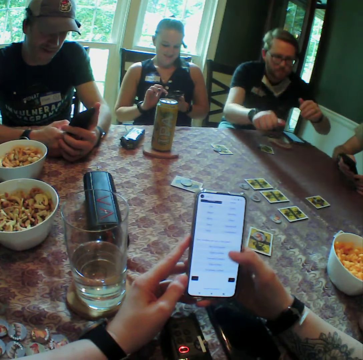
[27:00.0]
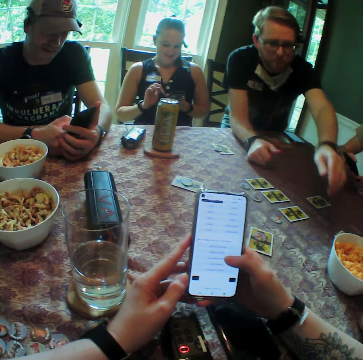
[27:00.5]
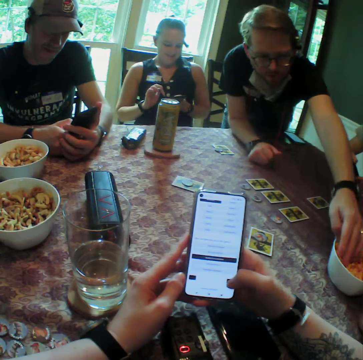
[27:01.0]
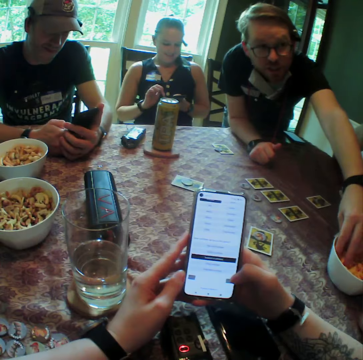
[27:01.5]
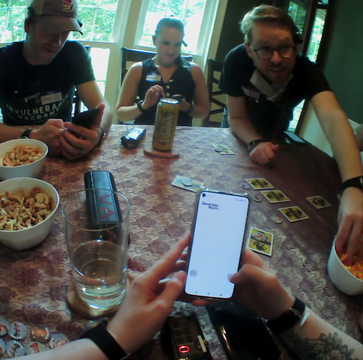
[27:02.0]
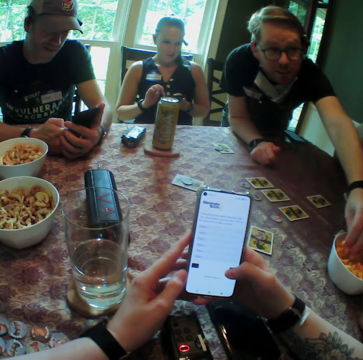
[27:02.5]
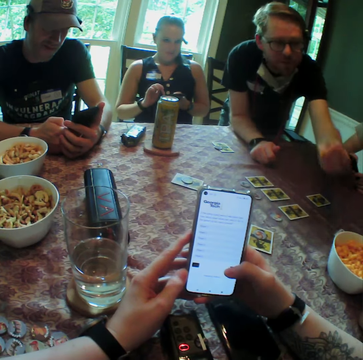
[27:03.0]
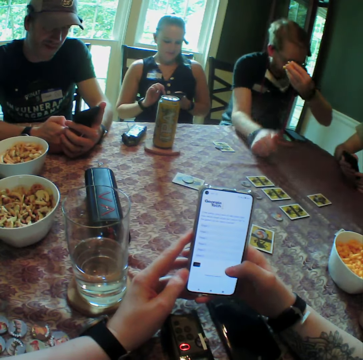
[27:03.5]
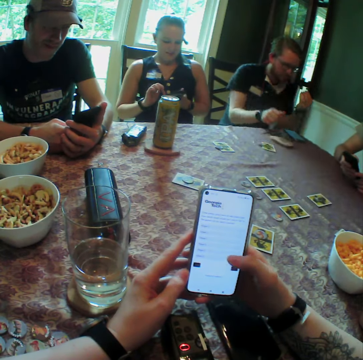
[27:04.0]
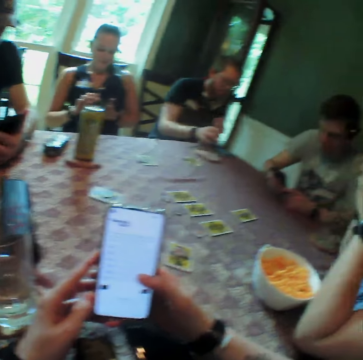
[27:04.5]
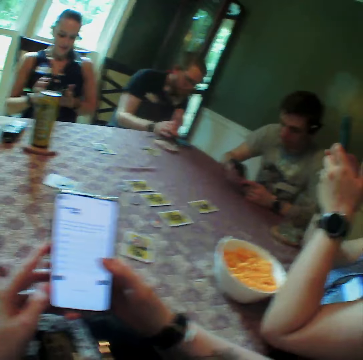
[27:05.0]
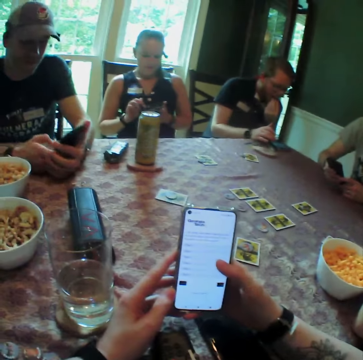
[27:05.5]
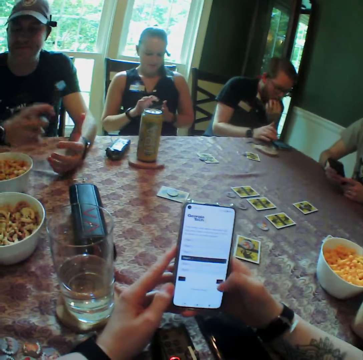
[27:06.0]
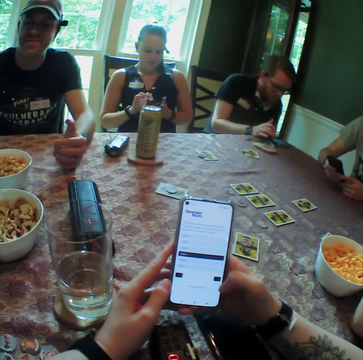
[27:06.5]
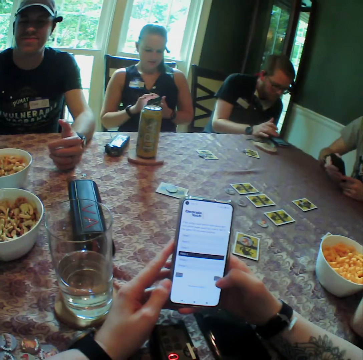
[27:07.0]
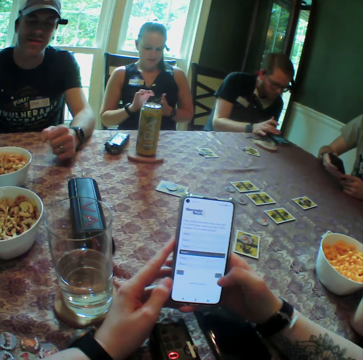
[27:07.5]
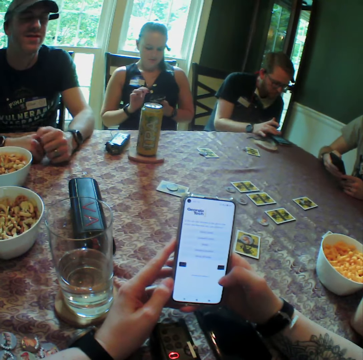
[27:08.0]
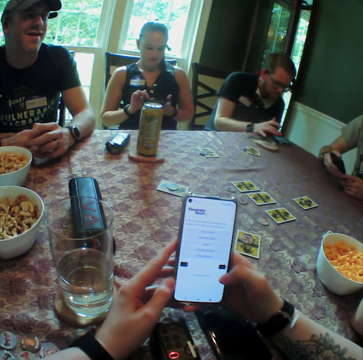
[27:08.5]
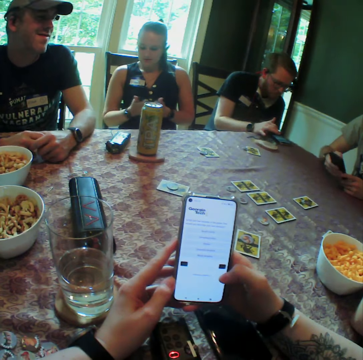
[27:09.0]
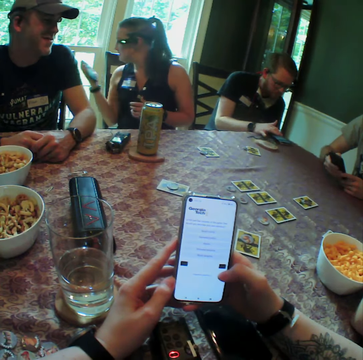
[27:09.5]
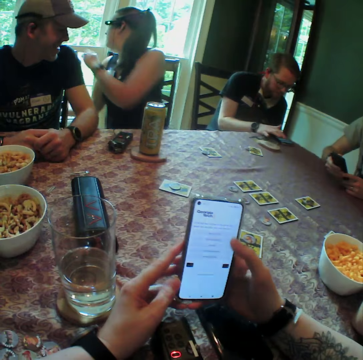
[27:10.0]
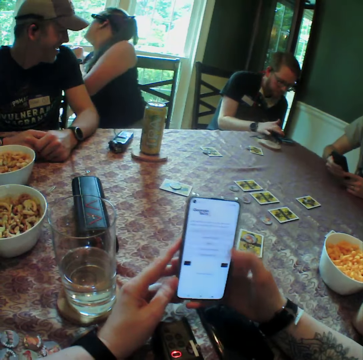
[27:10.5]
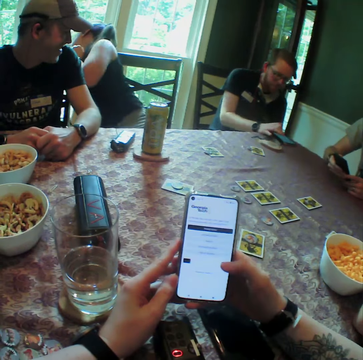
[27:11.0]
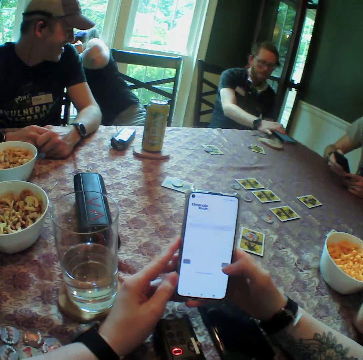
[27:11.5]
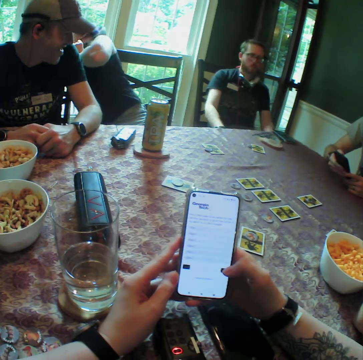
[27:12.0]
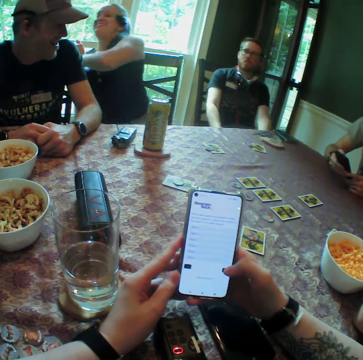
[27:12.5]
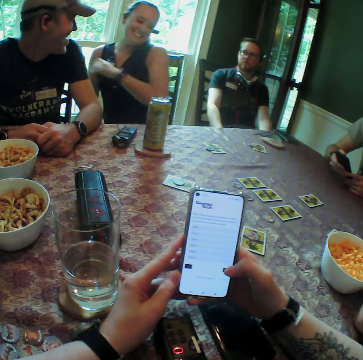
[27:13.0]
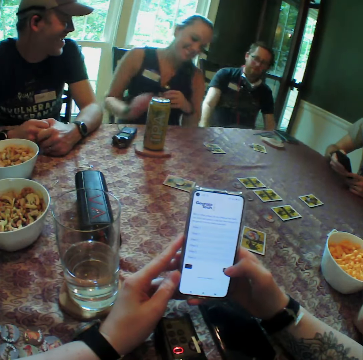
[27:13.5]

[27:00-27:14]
The man stands from his seat. The man places his right hand on the table and dips his left hand inside the cheeseball bowl. The man picks from the cheeseball bowl with his left hand. The man sits on his seat and removes his right hand from the table. The man operates the phone on the table with his right hand. Another man eats the cheeseballs in his left hand. A third man moves a phone in his left hand to the right hand. A woman drops the phone on the ground with her right hand. The first man removes his right hand from the table.

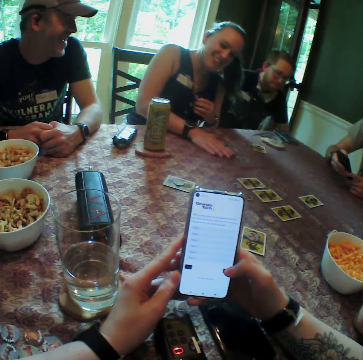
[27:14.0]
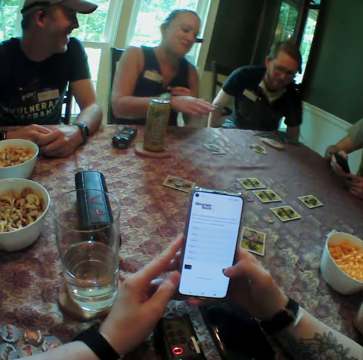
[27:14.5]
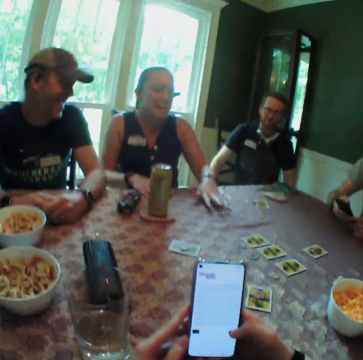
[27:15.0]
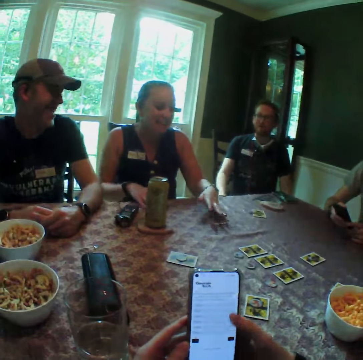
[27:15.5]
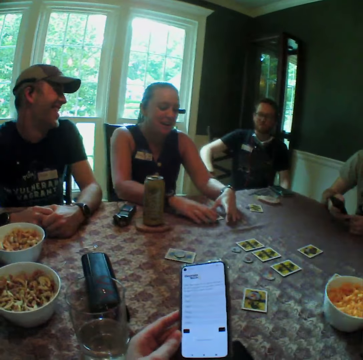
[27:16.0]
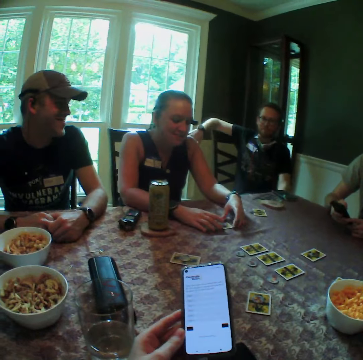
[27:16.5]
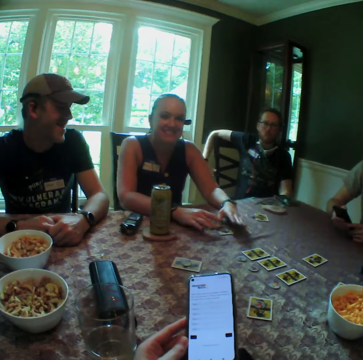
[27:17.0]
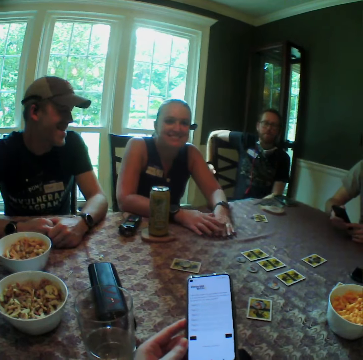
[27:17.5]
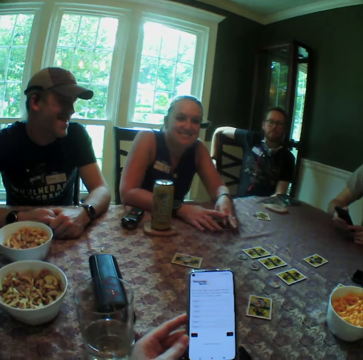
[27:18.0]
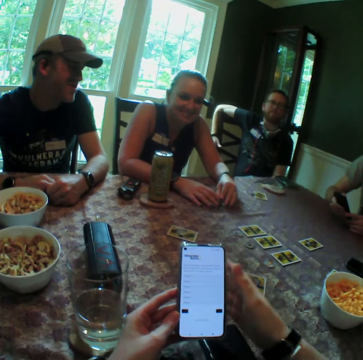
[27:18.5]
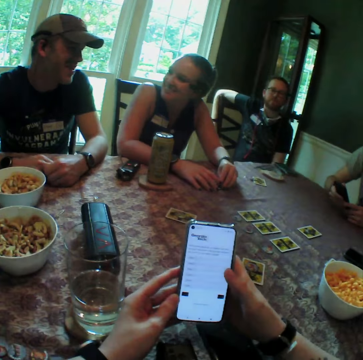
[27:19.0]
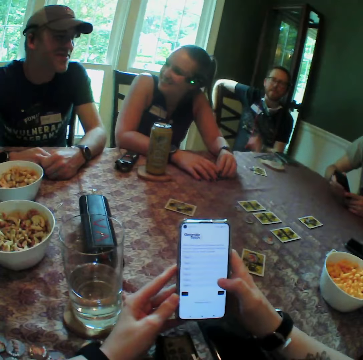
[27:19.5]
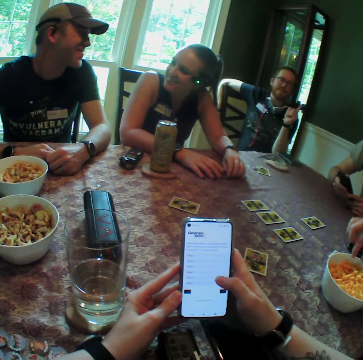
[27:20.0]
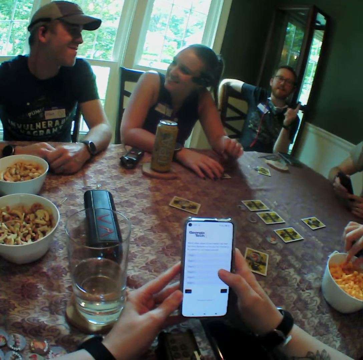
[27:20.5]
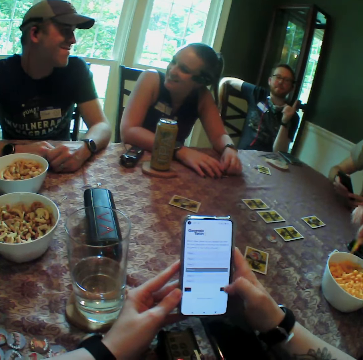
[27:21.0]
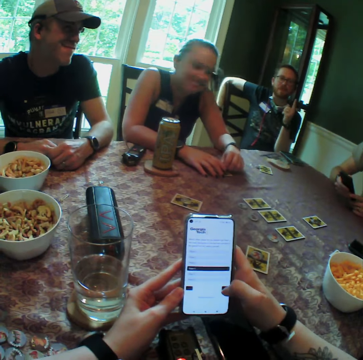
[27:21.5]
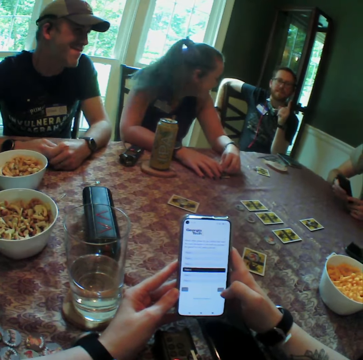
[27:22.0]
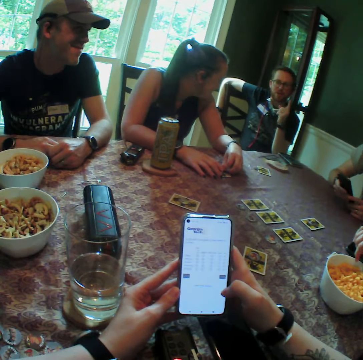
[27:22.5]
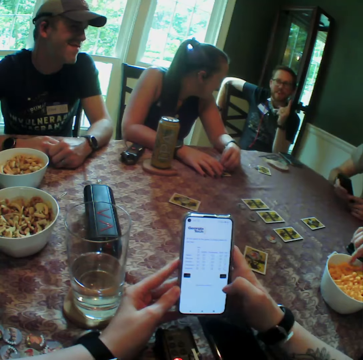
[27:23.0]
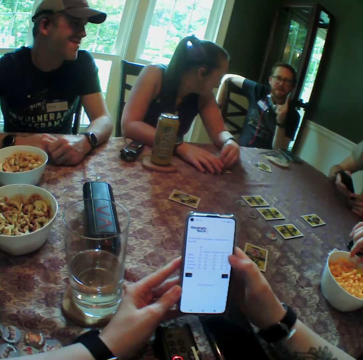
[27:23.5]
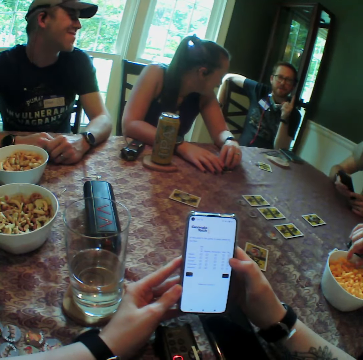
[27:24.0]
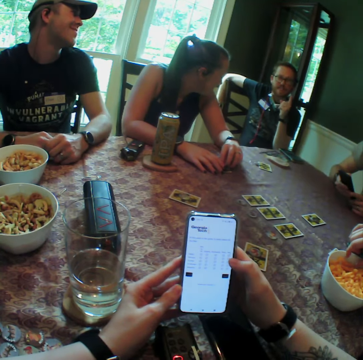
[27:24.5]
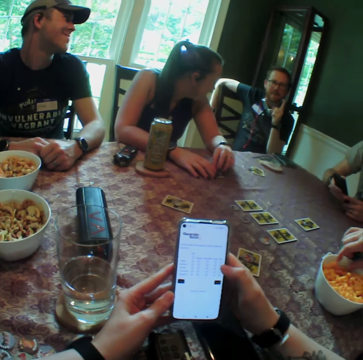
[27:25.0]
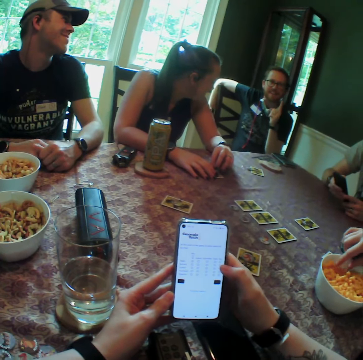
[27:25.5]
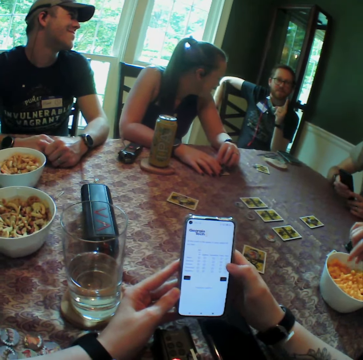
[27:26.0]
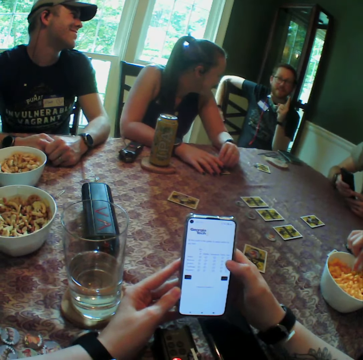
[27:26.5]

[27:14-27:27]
A woman places her right hand on the card on the table. Another woman places her left hand on the table. The other woman adjusts a card on the table with both hands. The other woman rests her right arm on a chair. The camera wearer operates the phone in his hands with his right hand. A third woman picks up corn flakes from the plate with her right hand.

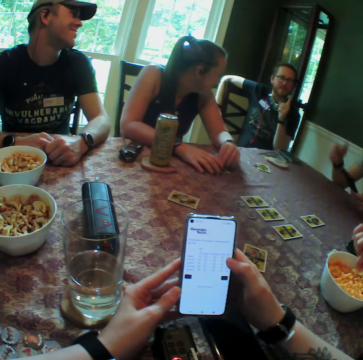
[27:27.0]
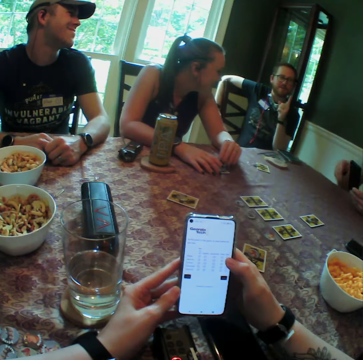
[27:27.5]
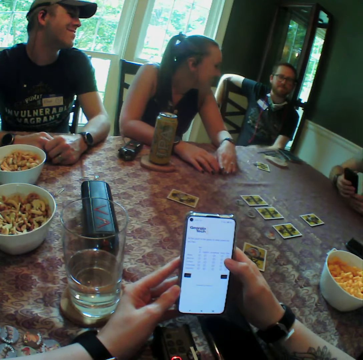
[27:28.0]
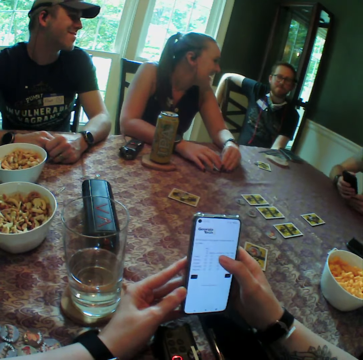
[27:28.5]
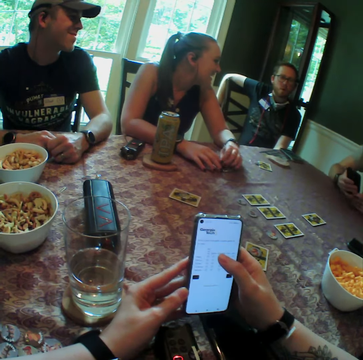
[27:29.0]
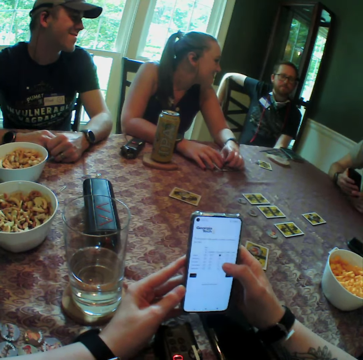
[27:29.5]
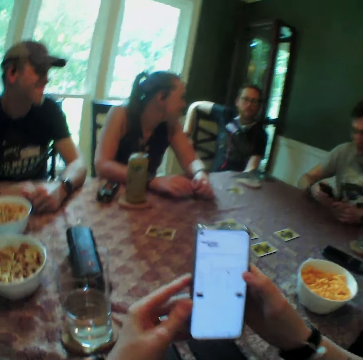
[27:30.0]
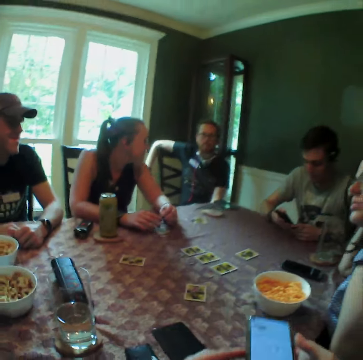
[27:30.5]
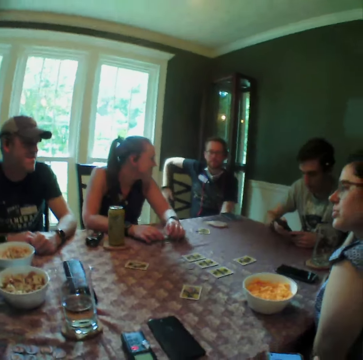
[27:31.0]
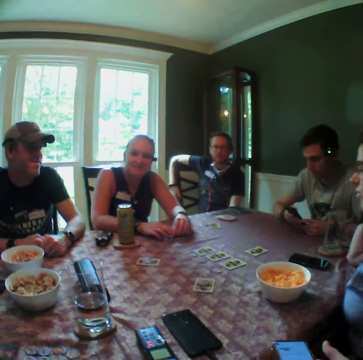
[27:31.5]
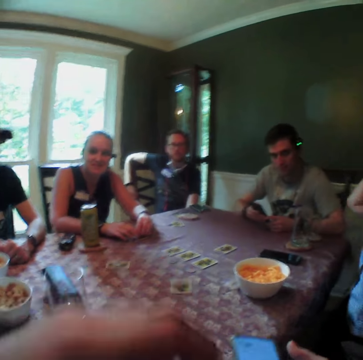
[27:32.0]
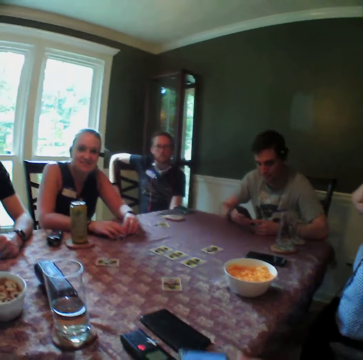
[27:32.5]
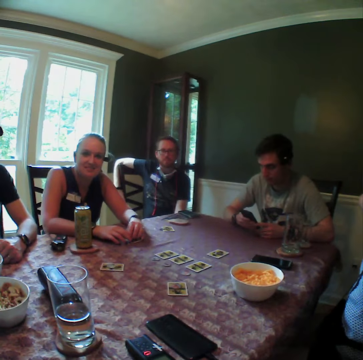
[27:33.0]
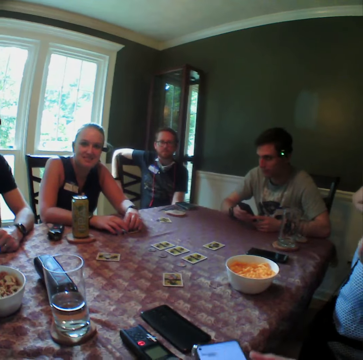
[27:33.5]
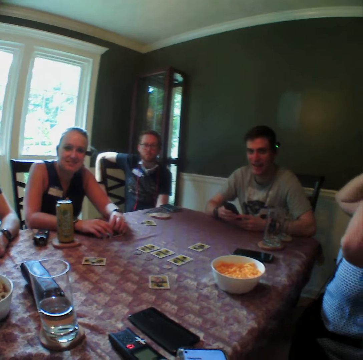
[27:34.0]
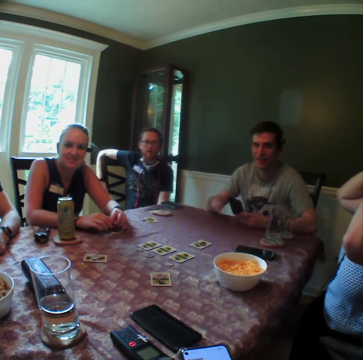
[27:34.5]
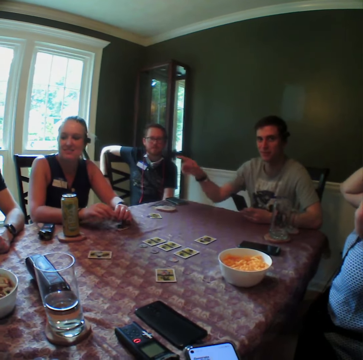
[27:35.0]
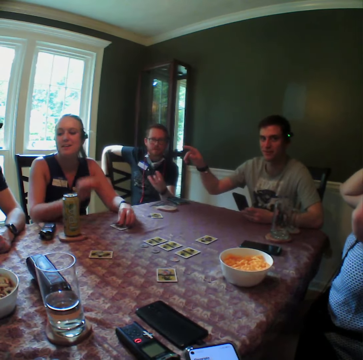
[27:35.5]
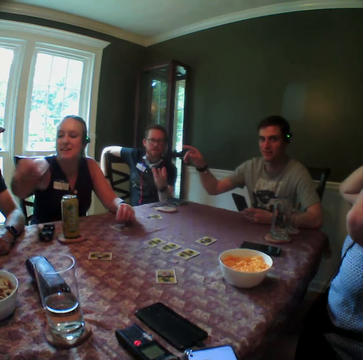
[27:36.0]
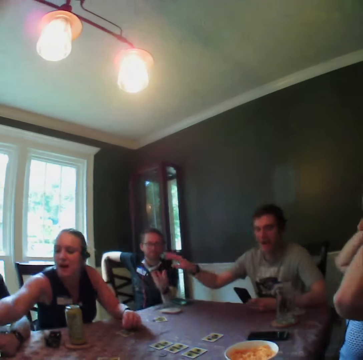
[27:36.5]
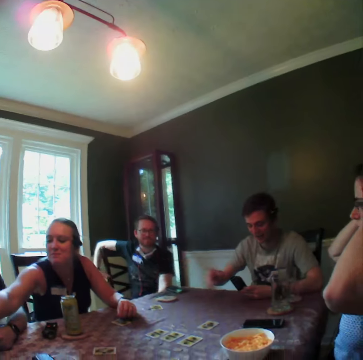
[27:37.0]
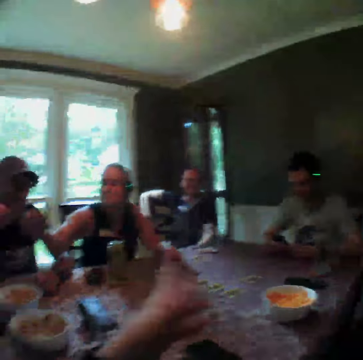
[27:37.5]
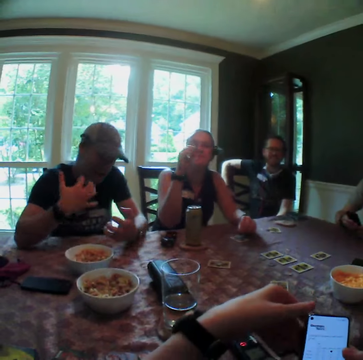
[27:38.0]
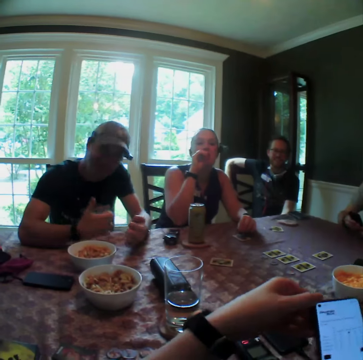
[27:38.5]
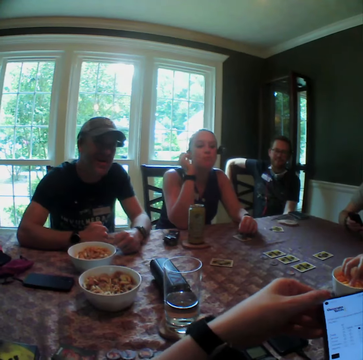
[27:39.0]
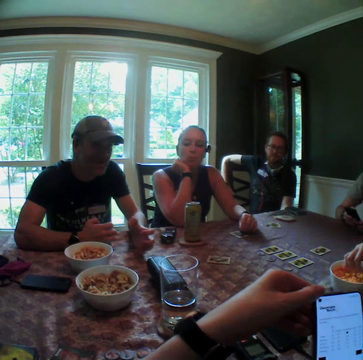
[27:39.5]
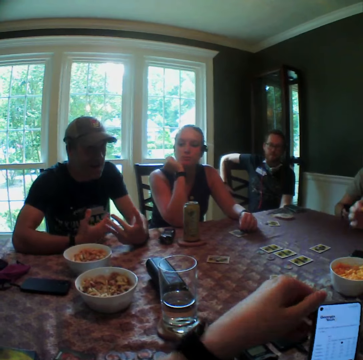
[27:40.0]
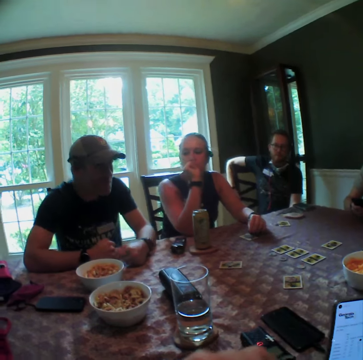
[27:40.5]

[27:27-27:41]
A man takes his right hand off a phone in his left hand. A woman stretches her right hand forward. The man takes his left hand off the phone in his right hand. The camera wearer holds the phone in his right hand with his left hand. The woman eats the corn flakes in her right hand. Another woman picks corn flakes from the plate with her right hand.
